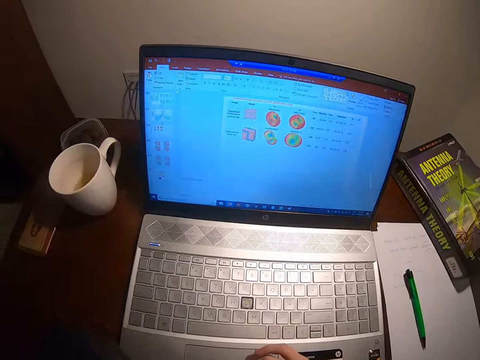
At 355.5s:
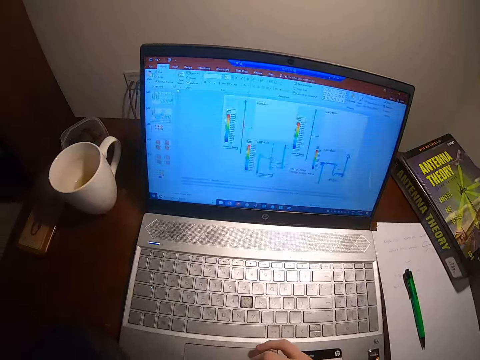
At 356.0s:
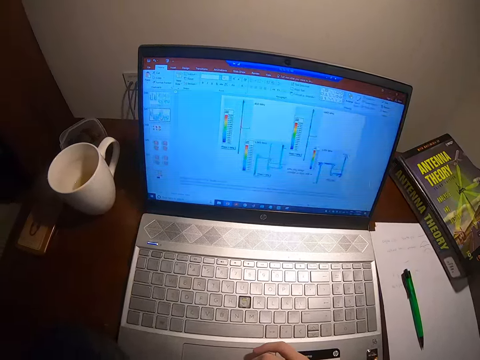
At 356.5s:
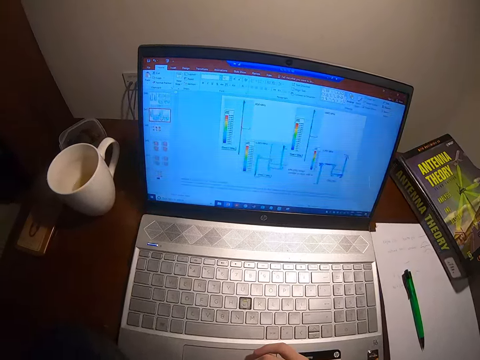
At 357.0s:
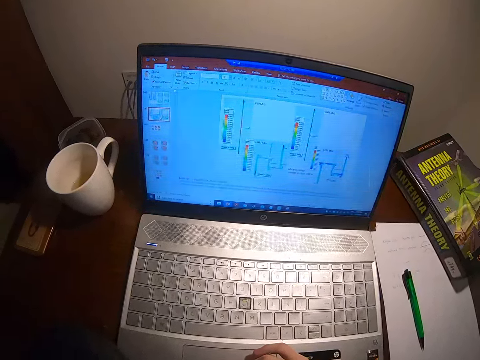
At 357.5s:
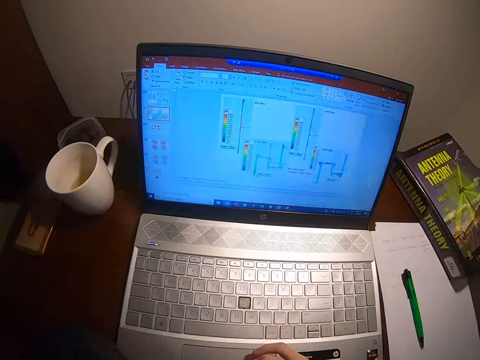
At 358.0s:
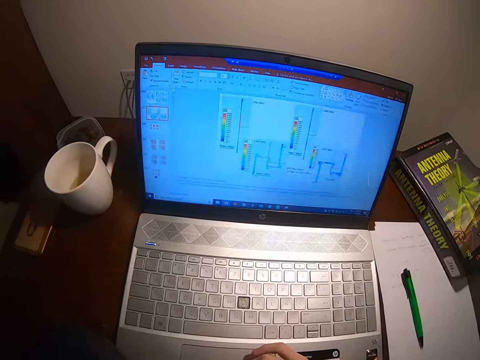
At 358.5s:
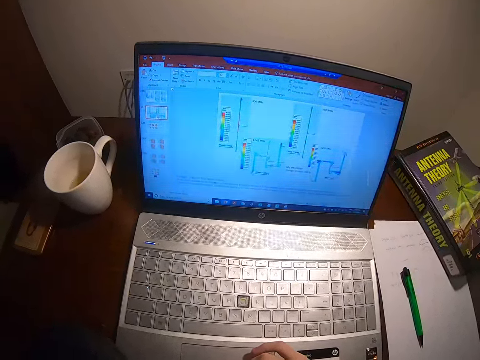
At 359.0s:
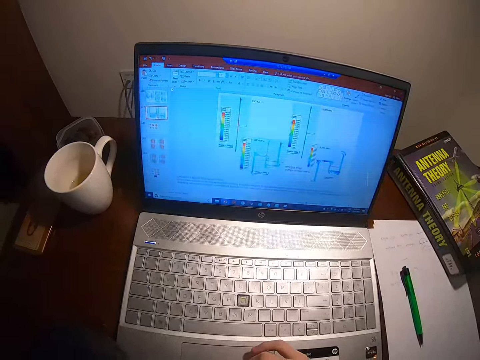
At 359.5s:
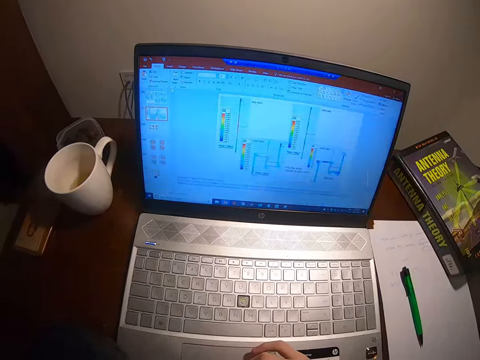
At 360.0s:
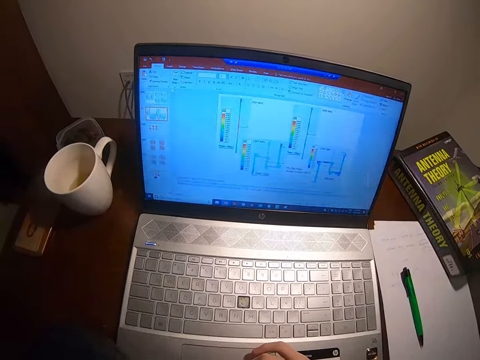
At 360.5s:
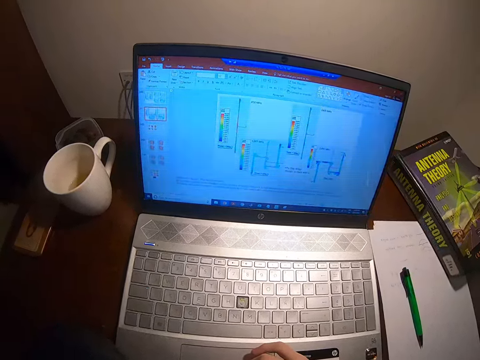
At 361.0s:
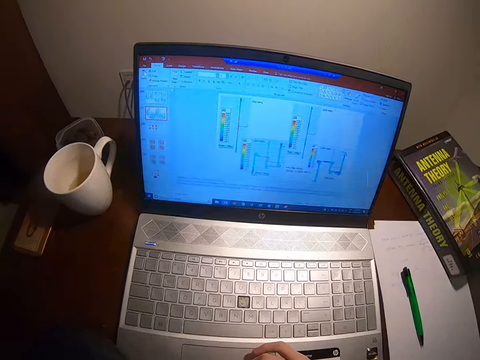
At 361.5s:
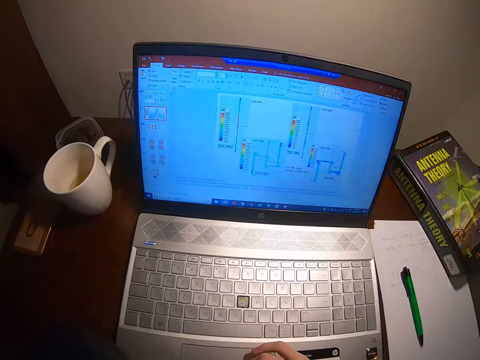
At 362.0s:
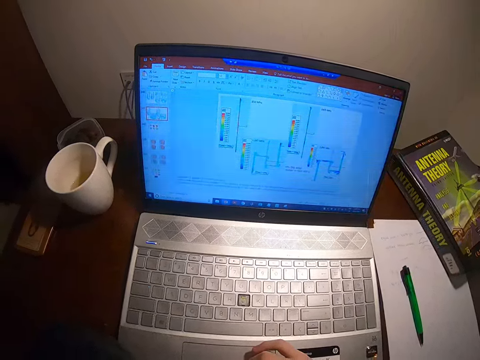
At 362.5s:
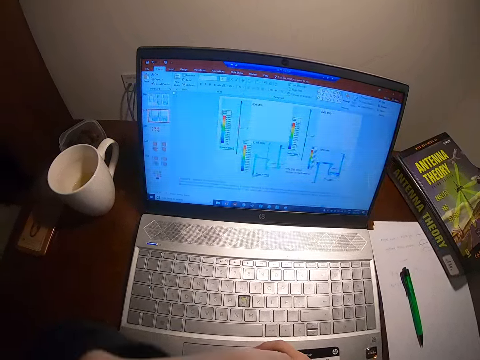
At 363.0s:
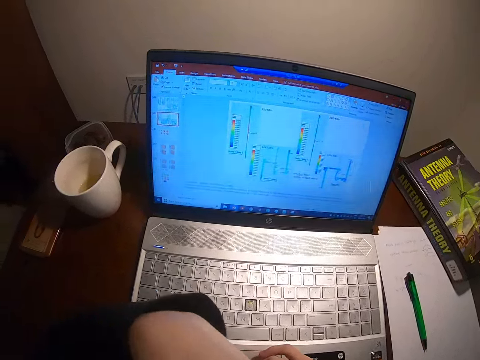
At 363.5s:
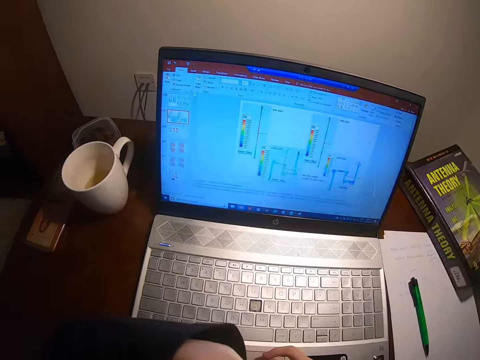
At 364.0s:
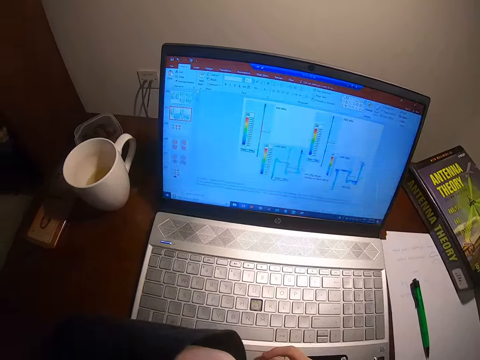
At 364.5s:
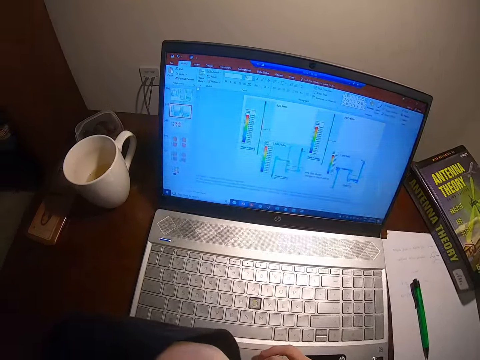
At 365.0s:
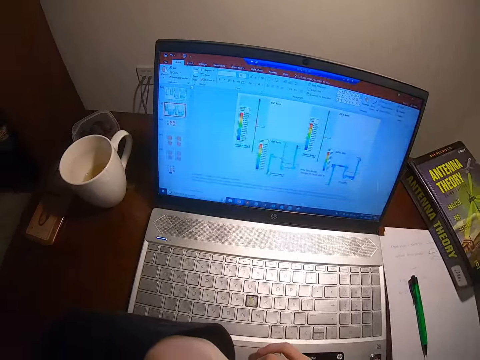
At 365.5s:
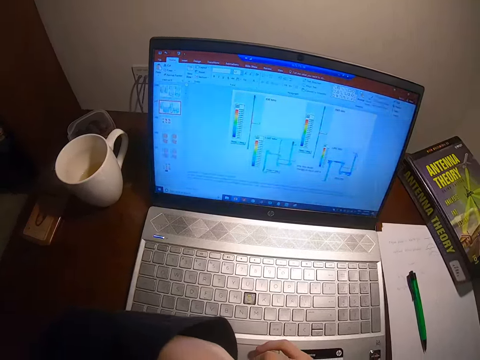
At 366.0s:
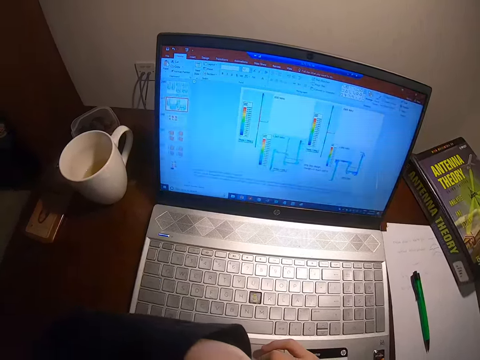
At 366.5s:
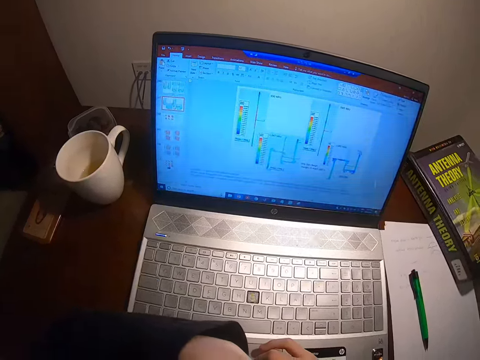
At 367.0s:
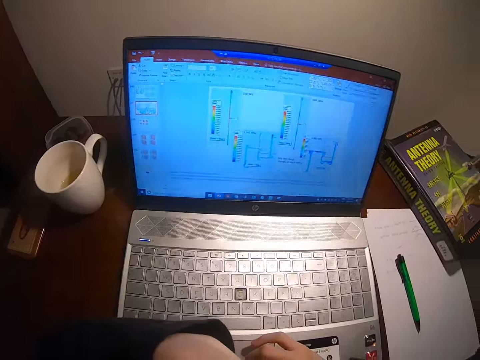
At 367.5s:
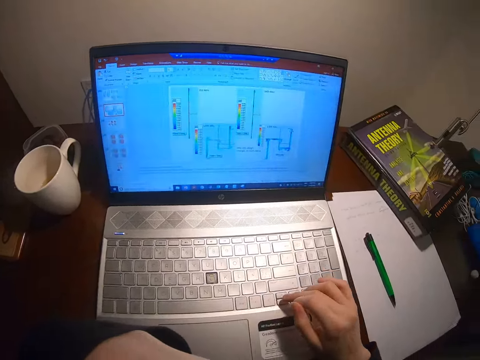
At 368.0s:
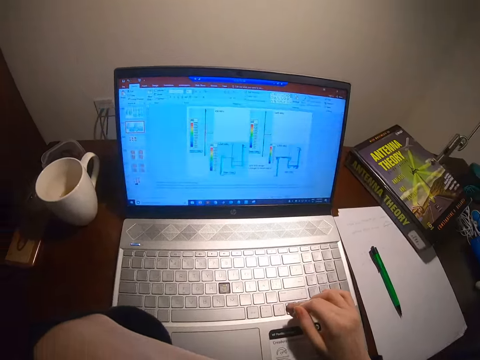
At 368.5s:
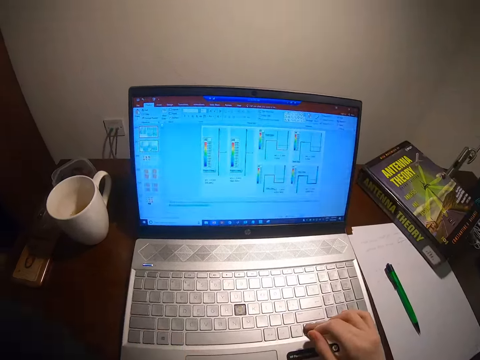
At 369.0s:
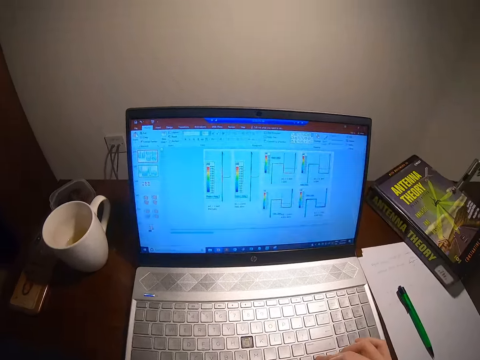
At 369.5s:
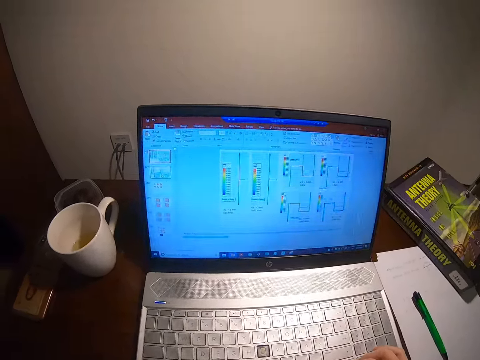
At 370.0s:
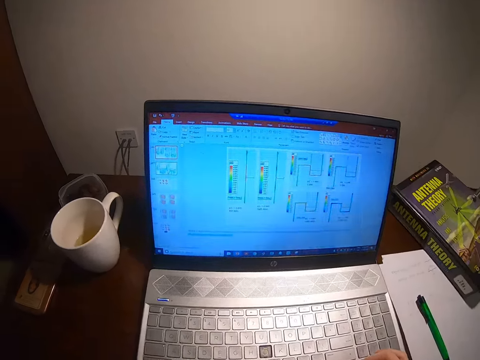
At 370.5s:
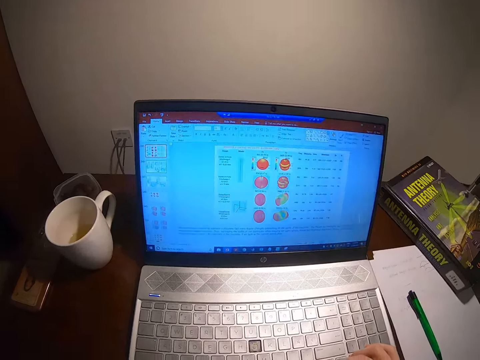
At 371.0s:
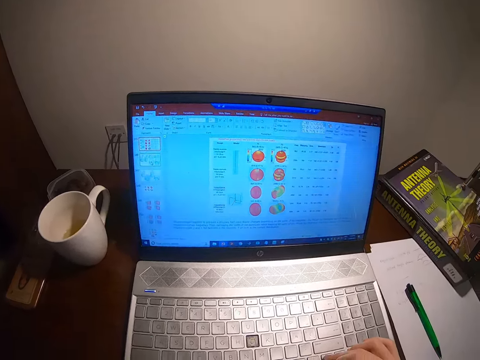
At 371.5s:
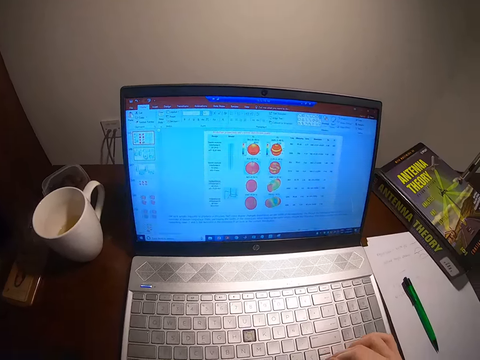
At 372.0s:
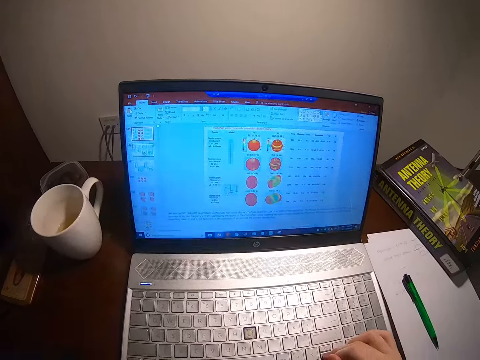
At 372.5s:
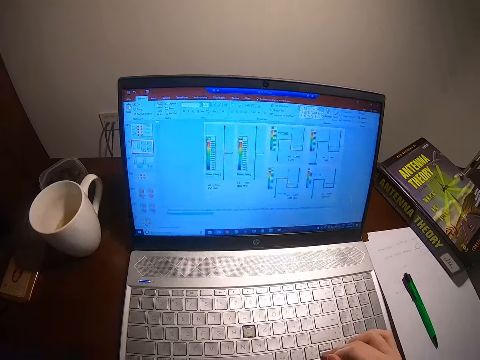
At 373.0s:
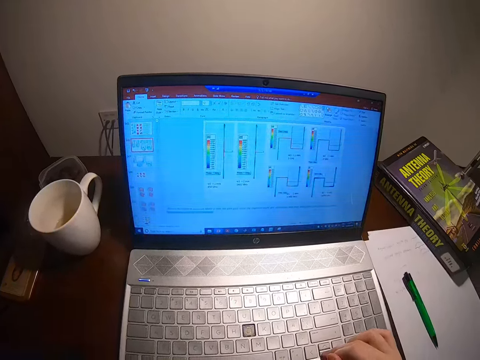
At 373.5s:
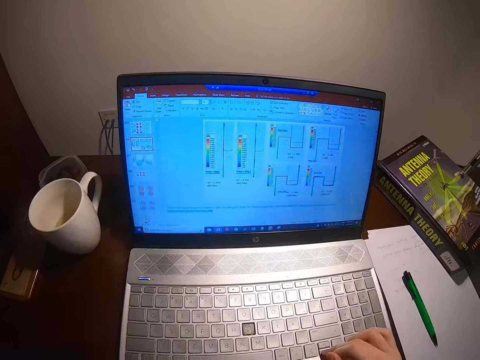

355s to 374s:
The camera wearer watches the laptop. They browse the laptop.

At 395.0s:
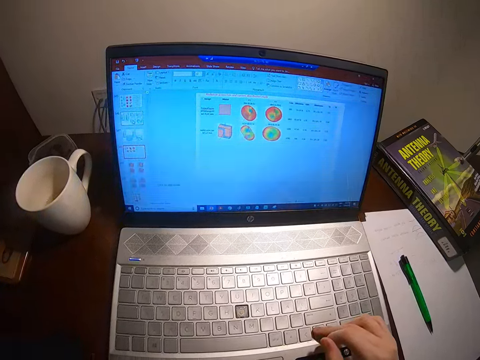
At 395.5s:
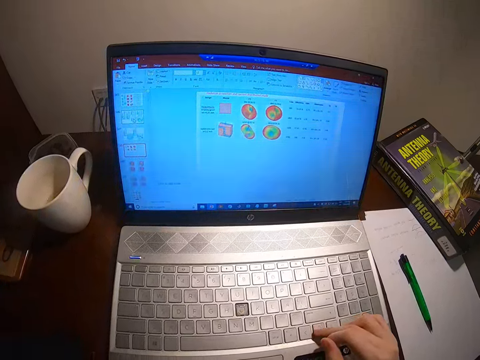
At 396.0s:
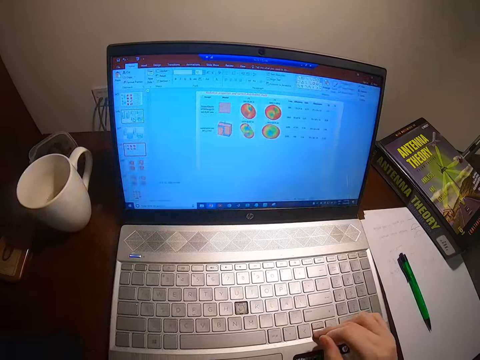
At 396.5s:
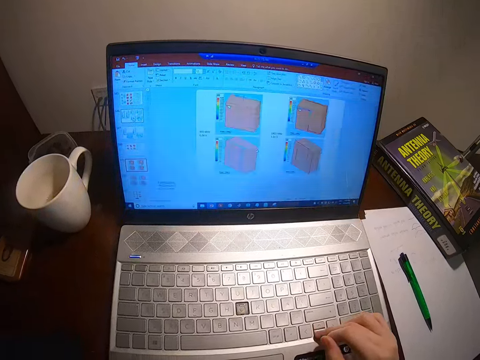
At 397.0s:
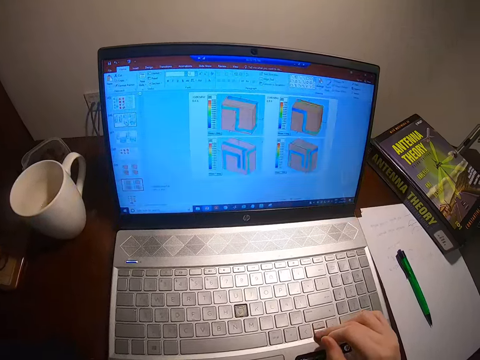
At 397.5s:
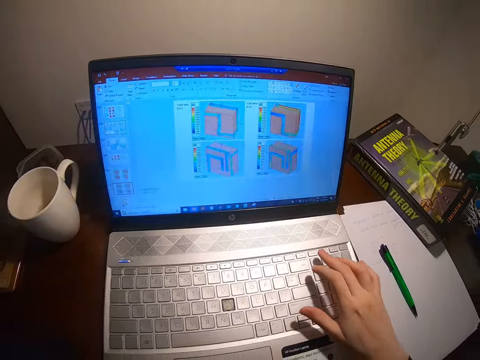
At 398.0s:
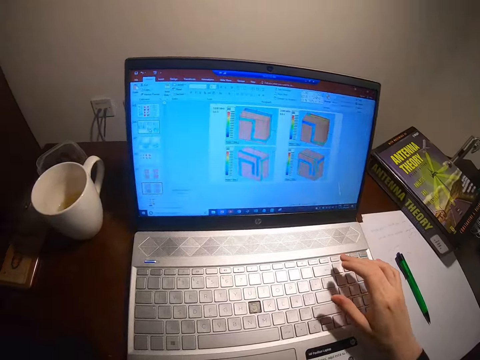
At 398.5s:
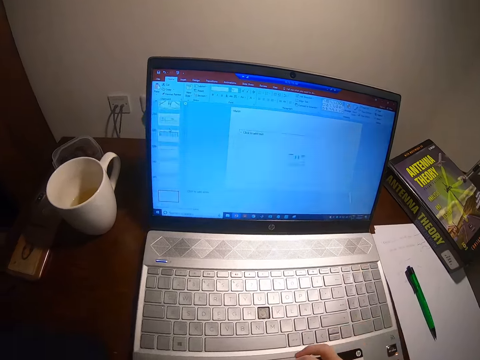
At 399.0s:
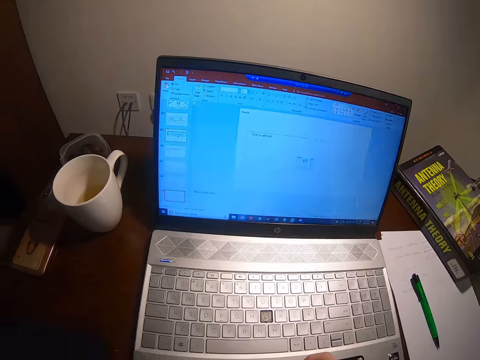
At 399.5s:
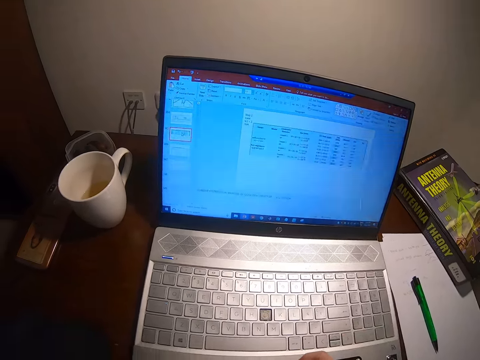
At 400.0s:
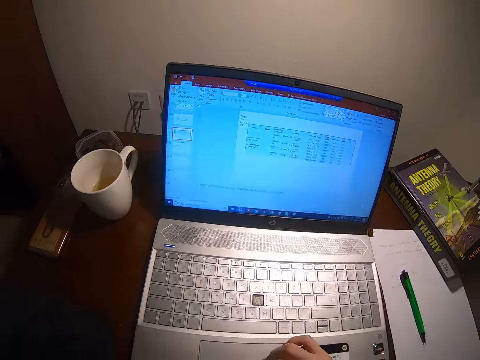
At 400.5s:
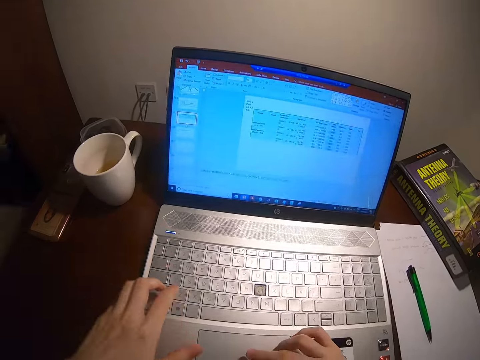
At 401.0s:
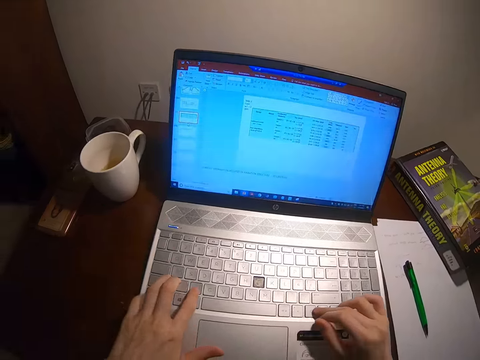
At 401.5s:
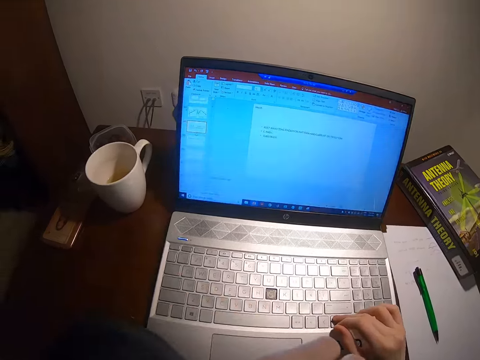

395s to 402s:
The camera wearer browses the laptop.
